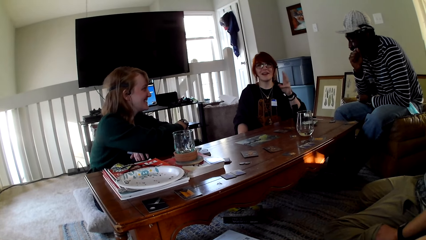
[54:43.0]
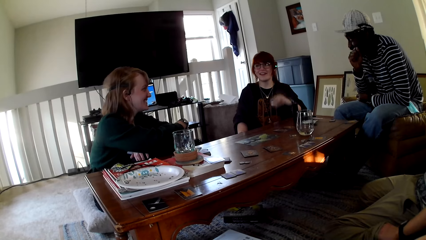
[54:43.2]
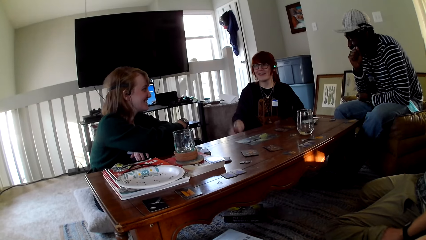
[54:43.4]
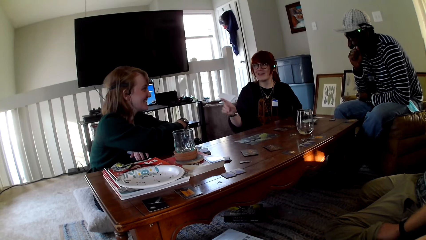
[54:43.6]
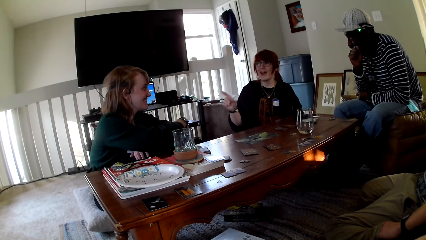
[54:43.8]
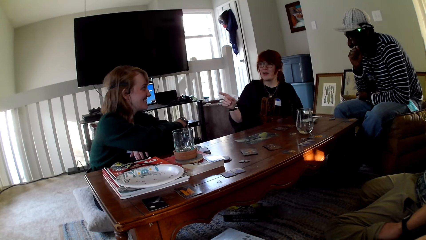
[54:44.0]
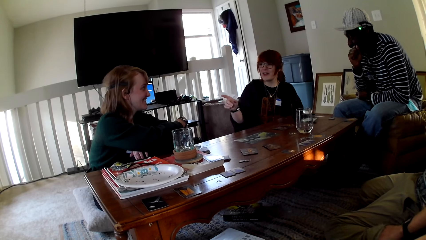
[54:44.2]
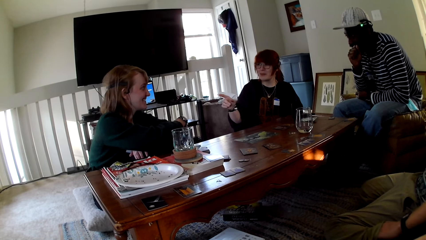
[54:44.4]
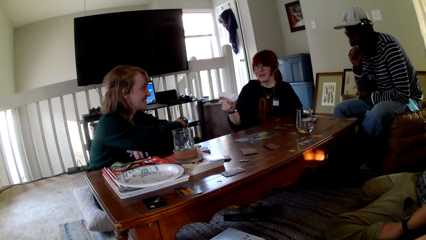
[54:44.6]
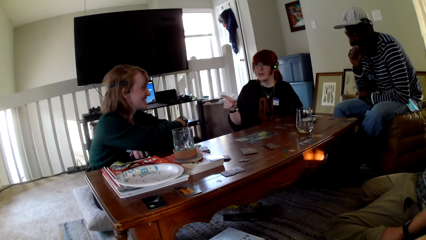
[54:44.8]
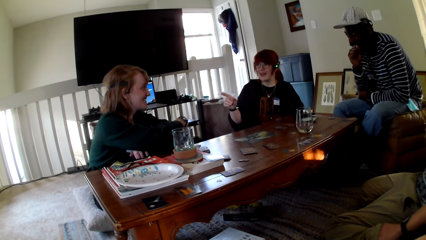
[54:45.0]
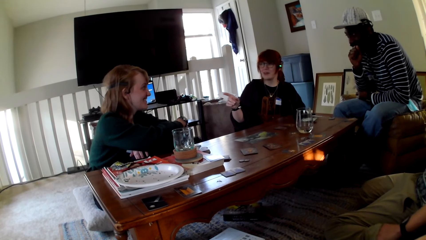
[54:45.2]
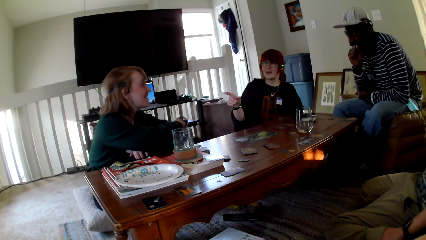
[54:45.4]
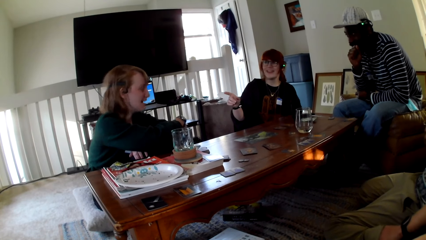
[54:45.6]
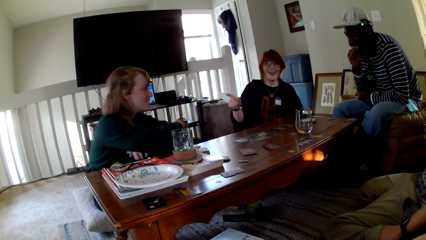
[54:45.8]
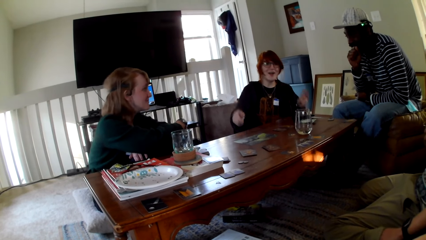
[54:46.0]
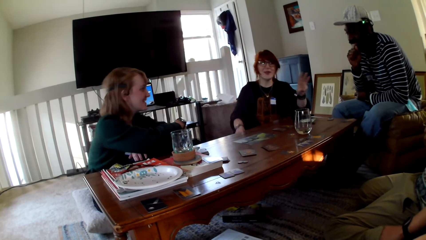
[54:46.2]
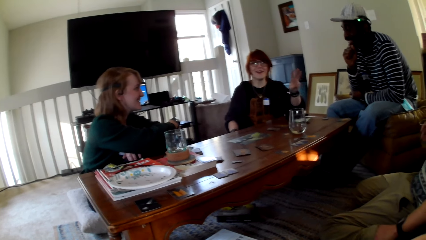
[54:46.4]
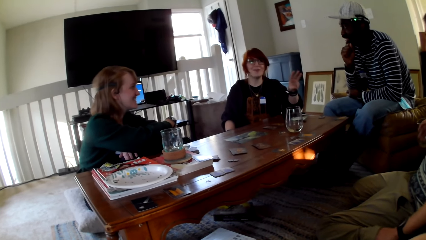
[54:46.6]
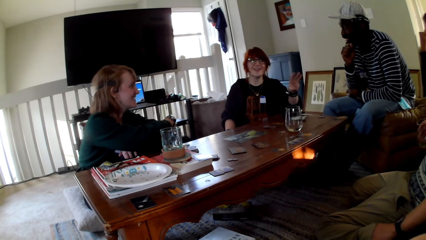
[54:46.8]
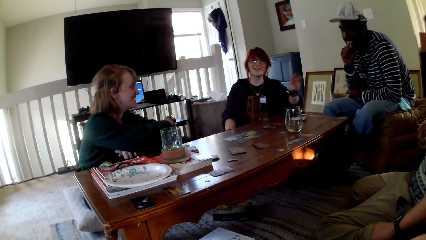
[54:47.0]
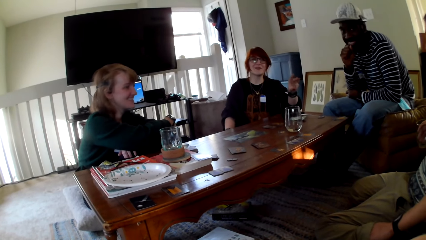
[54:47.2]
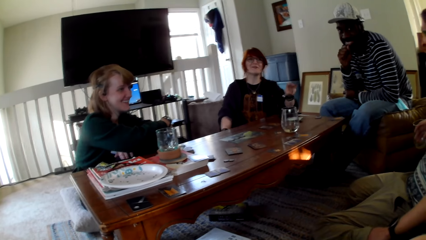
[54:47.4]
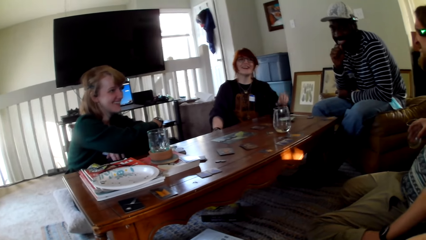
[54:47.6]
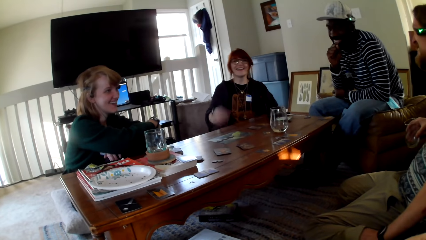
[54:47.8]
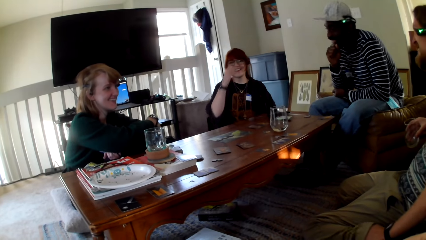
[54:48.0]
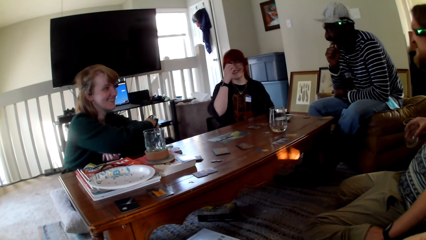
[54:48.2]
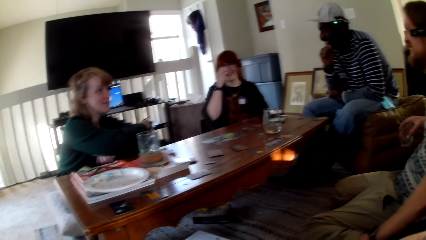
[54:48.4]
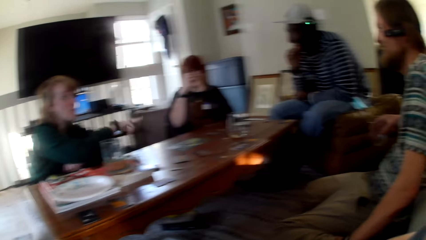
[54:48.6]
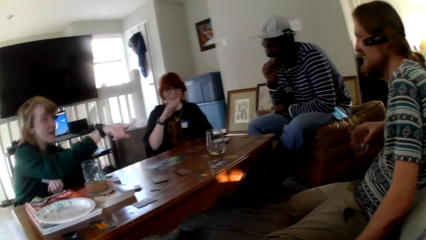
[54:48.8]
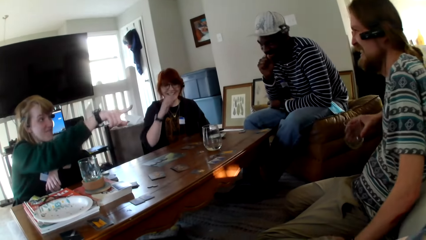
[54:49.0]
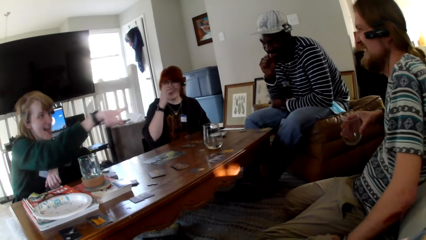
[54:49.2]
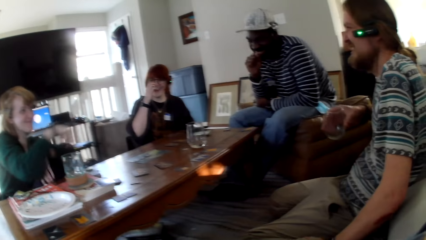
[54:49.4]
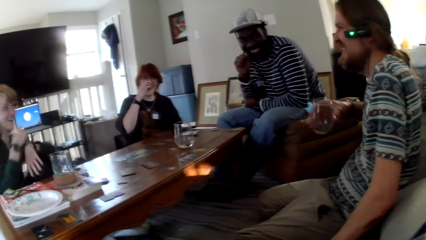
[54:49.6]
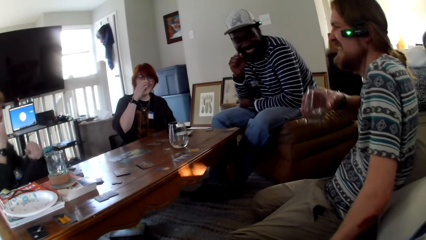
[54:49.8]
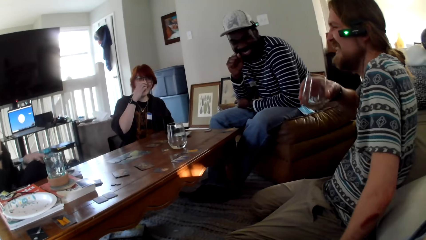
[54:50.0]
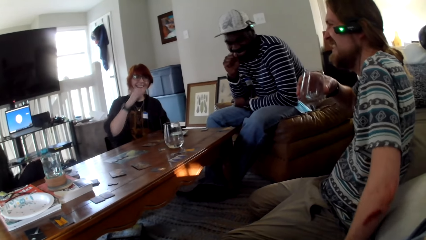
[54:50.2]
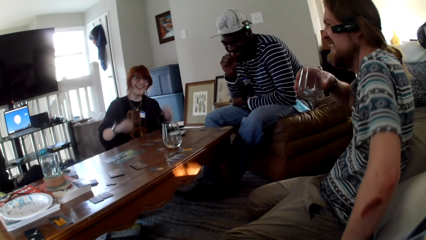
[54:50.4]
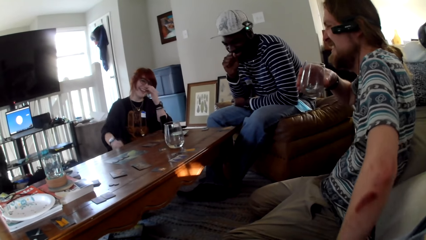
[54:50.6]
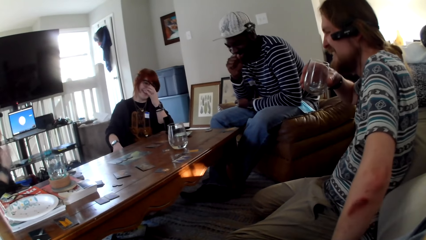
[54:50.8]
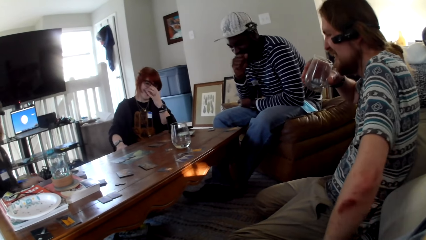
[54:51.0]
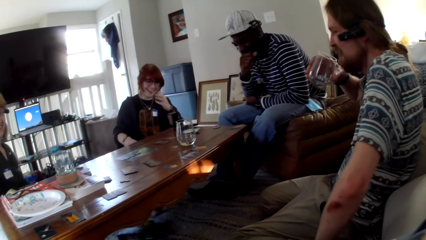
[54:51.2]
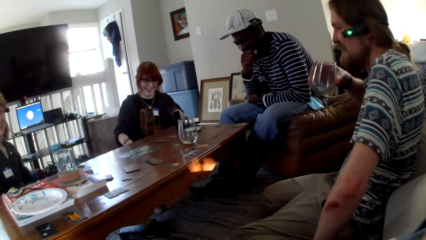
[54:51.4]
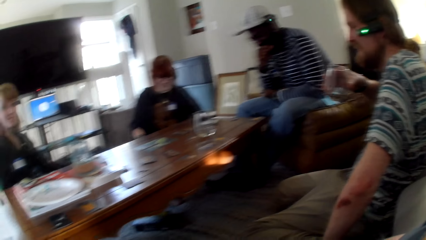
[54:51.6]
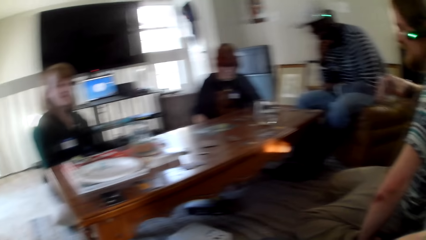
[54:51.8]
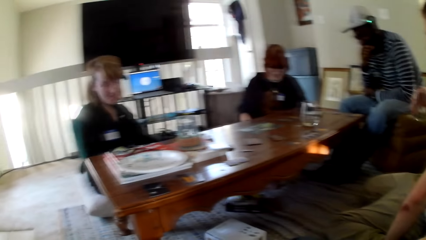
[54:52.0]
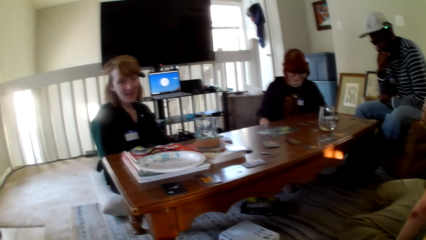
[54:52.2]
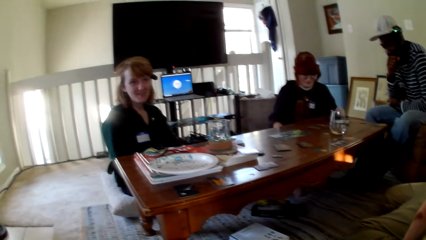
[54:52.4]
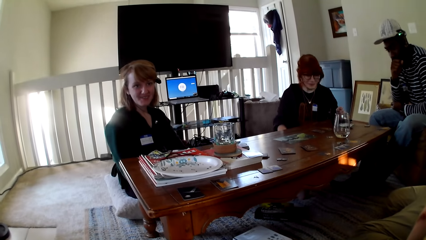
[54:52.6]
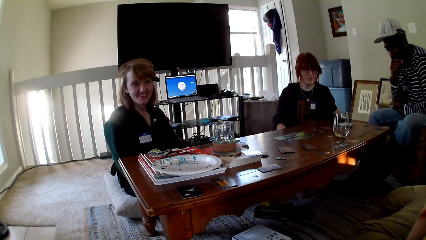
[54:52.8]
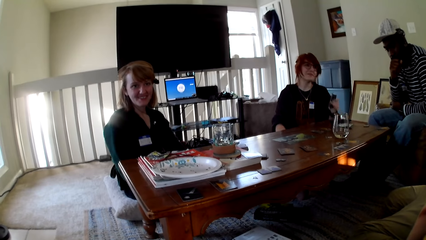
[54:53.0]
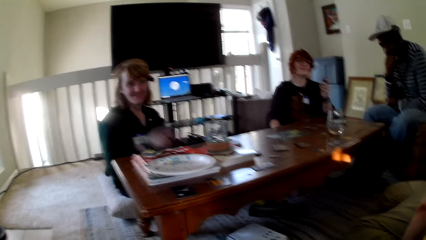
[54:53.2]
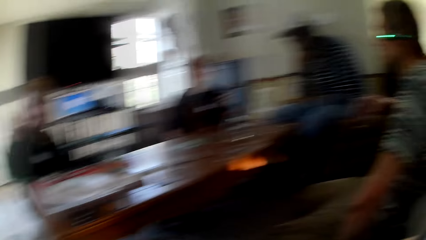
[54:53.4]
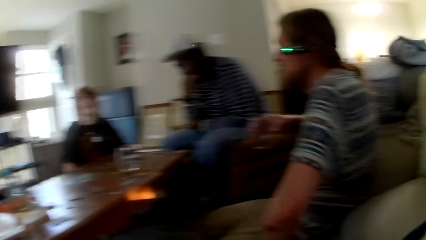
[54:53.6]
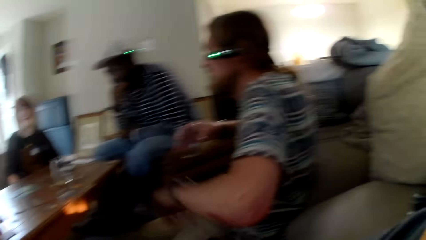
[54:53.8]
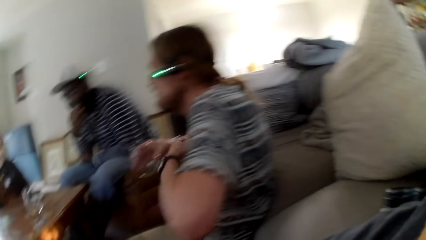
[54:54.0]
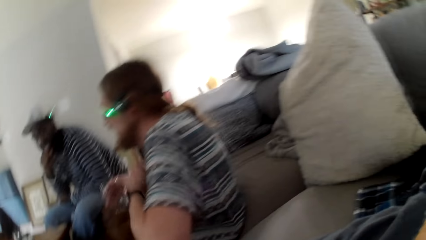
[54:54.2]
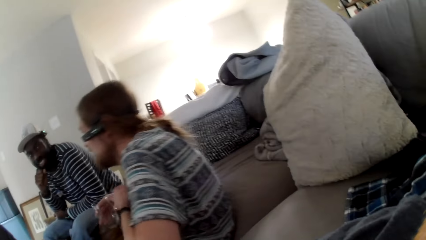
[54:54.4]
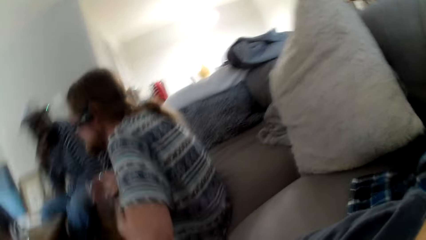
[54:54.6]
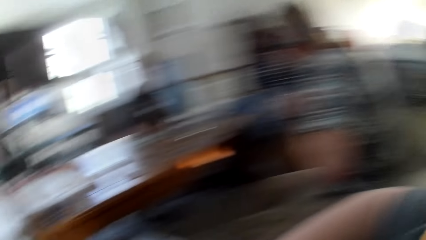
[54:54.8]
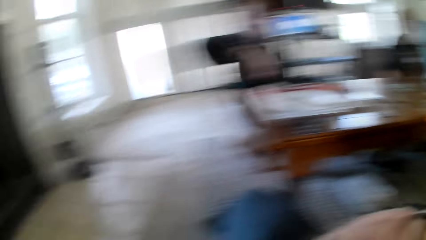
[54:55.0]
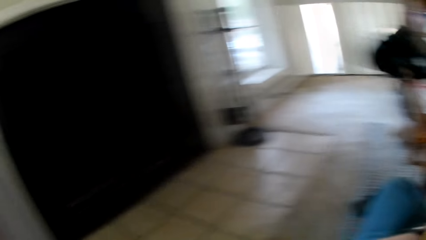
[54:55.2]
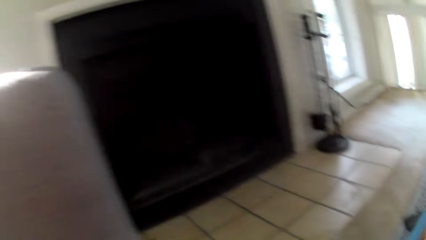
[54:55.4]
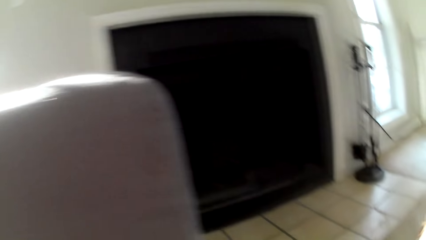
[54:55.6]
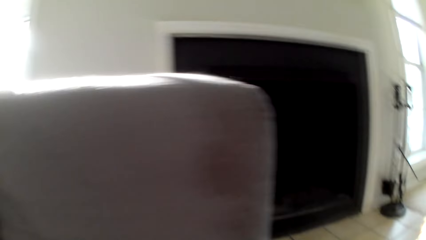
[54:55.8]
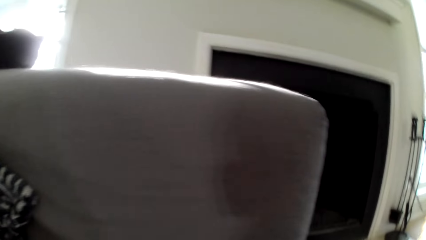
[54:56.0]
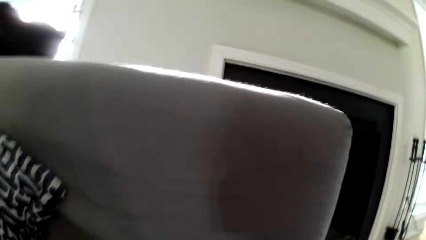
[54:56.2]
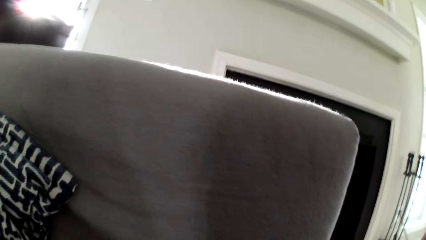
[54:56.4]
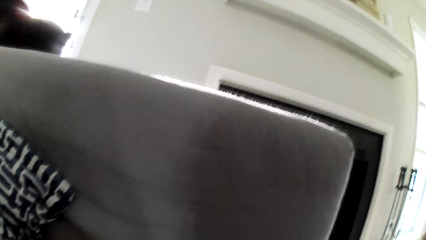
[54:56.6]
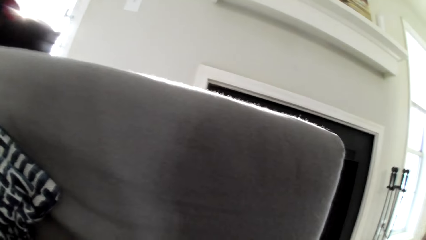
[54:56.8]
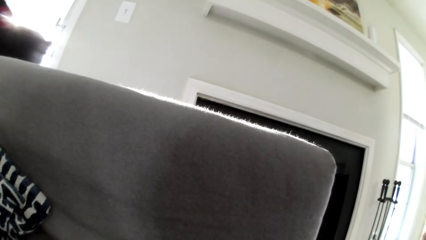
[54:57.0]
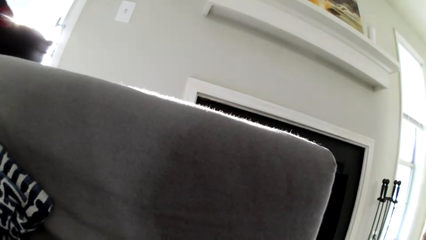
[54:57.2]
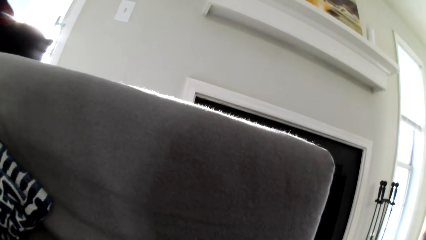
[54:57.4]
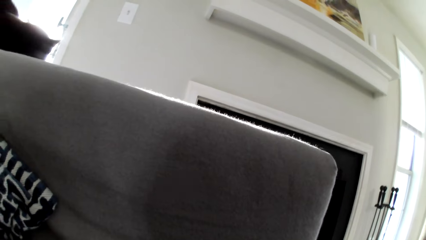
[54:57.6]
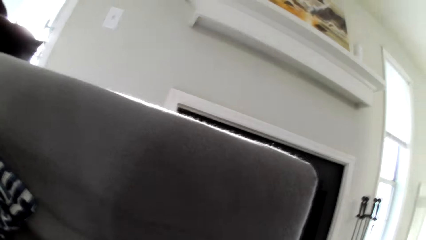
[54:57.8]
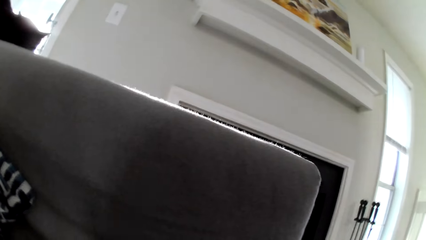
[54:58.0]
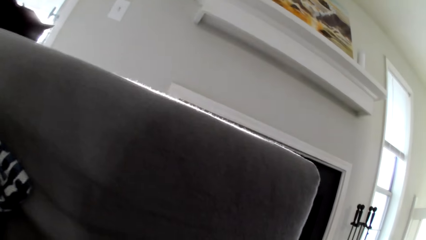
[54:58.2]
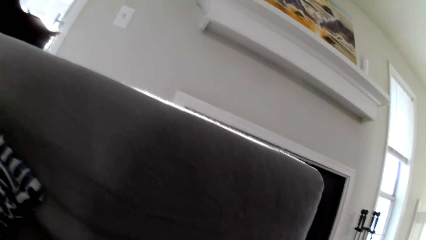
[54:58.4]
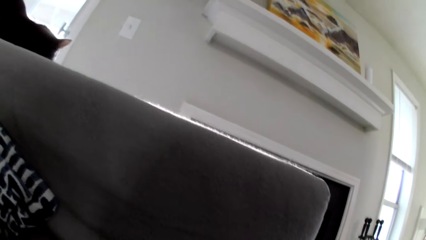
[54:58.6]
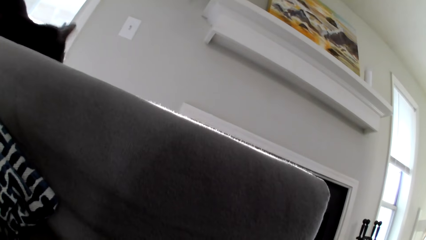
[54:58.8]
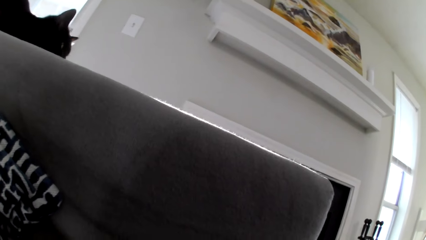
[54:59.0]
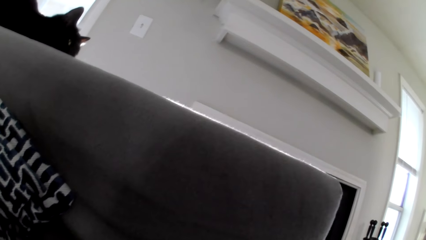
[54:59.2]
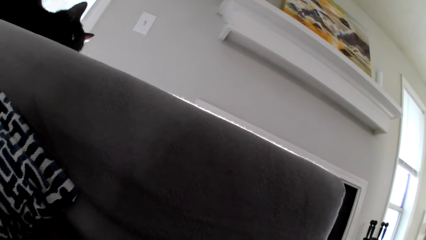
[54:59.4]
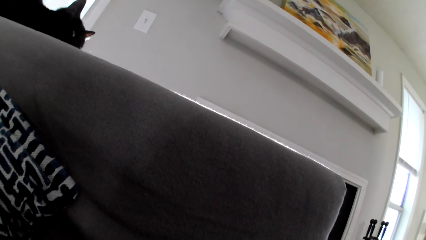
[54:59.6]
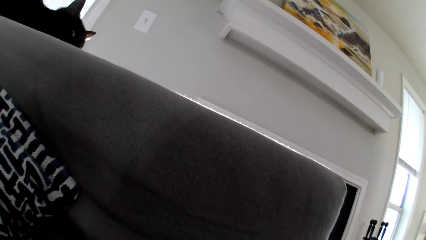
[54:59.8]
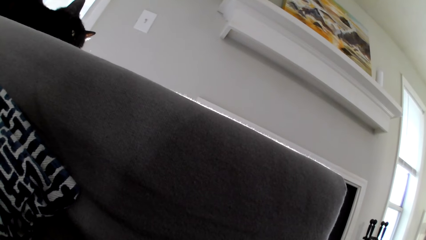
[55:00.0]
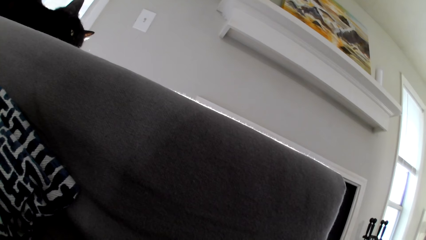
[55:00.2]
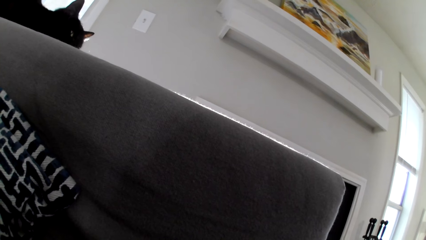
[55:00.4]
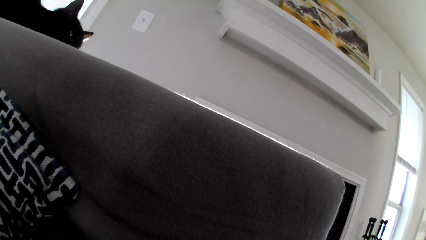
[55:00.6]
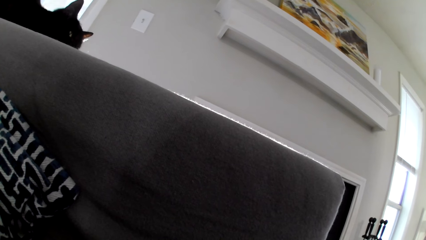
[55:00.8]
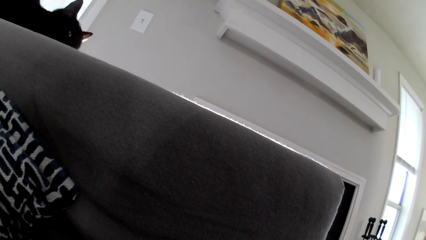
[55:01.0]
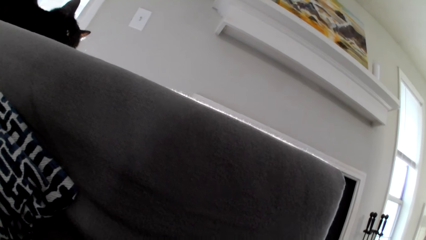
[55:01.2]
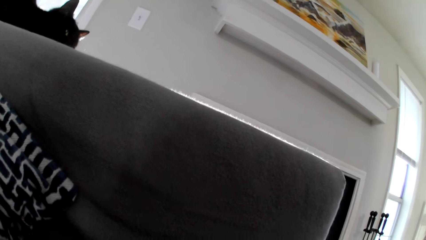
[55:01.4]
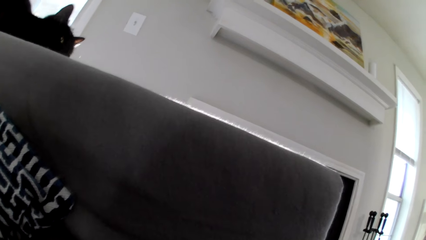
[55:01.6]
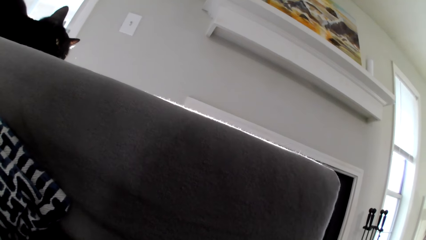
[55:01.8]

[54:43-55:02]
A person talks and lifts up his right hand. Another person moves the right hand. A third person holds the glass. A man converses with another man, a woman and another woman. The third person moves his hands. The camera wearer looks around. They call out the cat.
